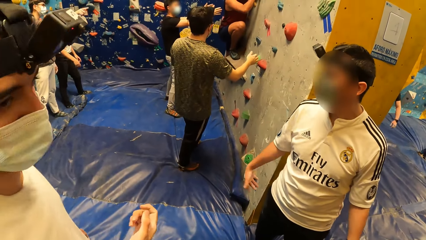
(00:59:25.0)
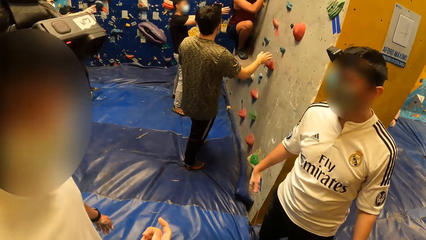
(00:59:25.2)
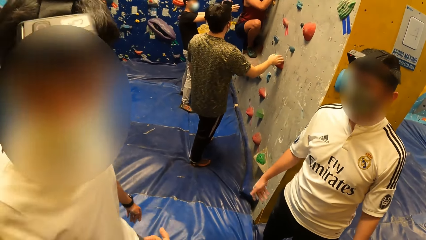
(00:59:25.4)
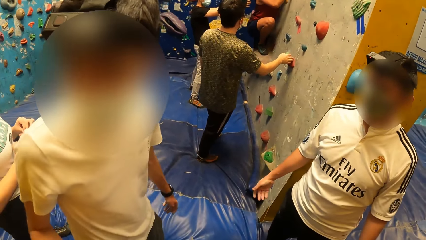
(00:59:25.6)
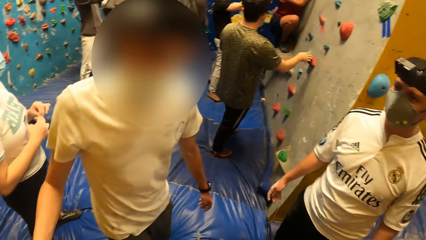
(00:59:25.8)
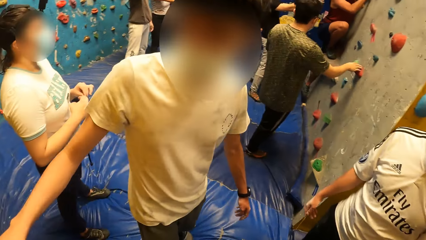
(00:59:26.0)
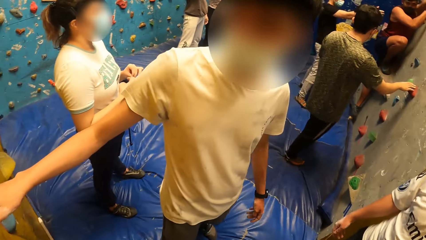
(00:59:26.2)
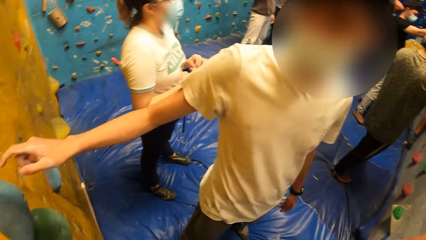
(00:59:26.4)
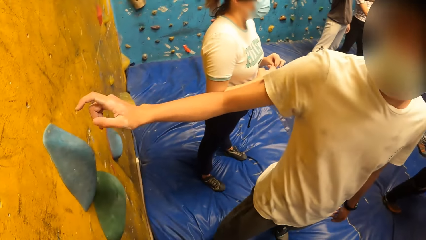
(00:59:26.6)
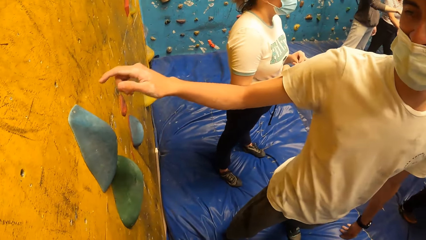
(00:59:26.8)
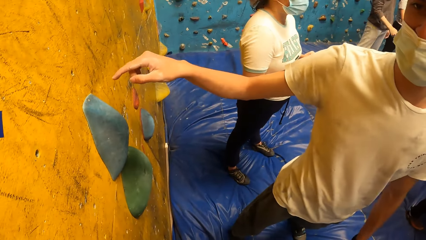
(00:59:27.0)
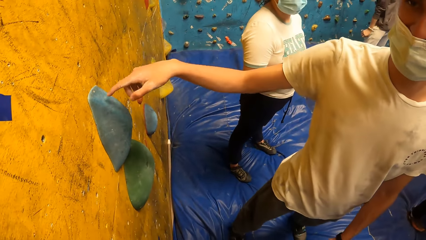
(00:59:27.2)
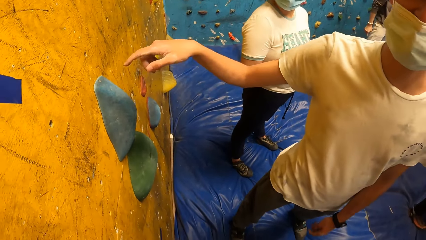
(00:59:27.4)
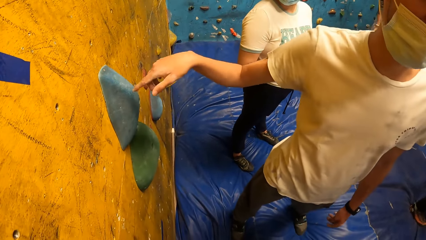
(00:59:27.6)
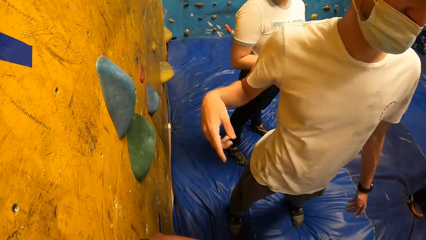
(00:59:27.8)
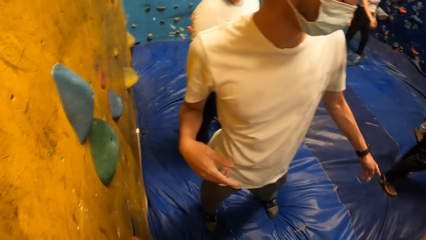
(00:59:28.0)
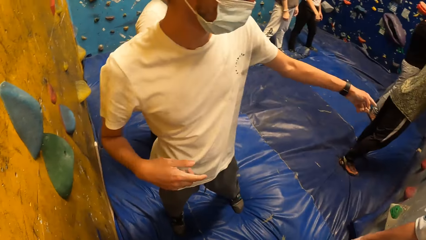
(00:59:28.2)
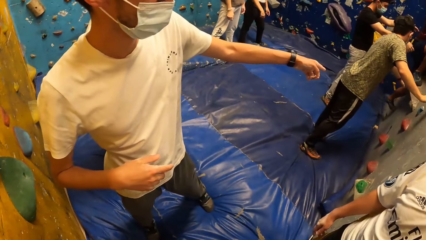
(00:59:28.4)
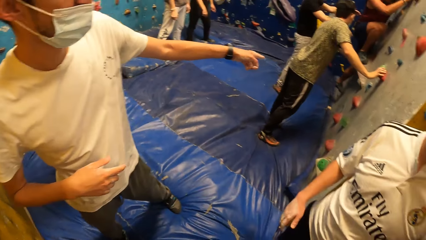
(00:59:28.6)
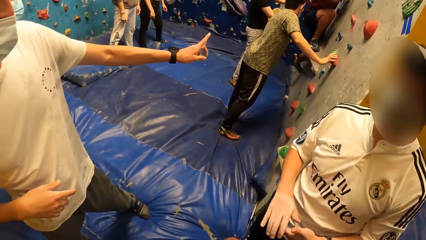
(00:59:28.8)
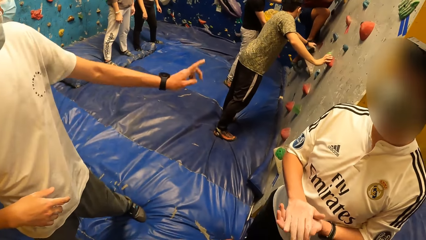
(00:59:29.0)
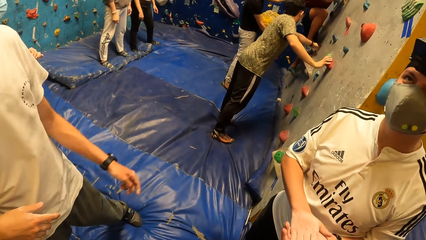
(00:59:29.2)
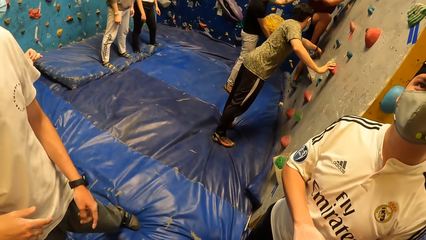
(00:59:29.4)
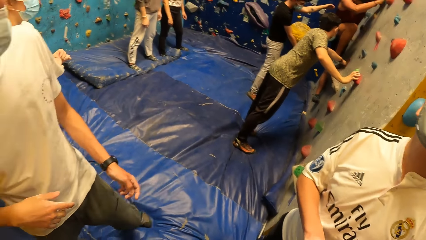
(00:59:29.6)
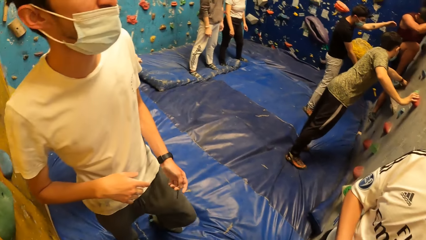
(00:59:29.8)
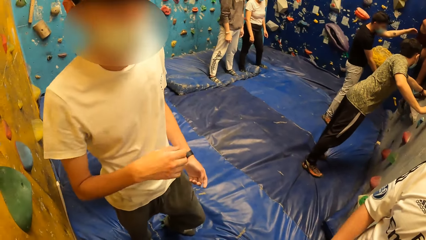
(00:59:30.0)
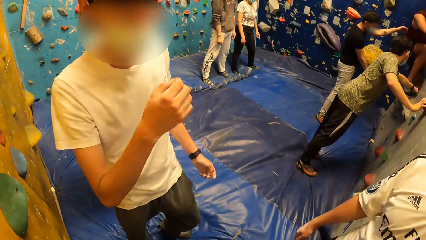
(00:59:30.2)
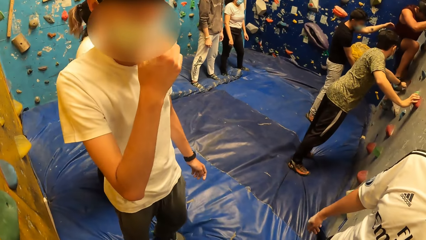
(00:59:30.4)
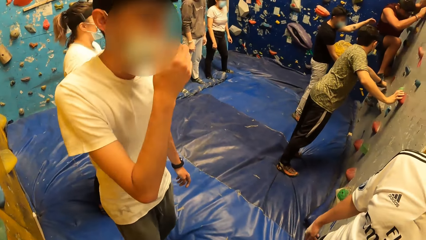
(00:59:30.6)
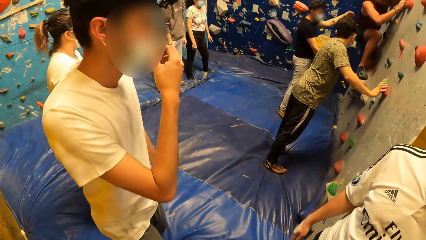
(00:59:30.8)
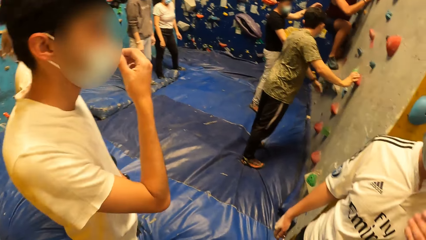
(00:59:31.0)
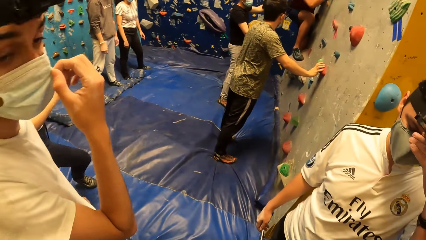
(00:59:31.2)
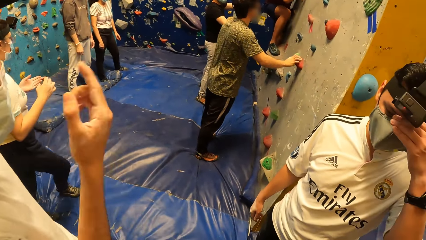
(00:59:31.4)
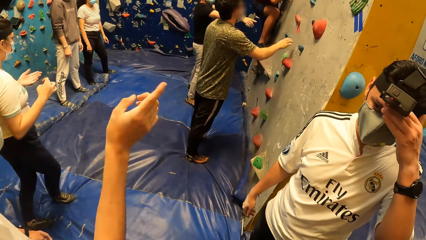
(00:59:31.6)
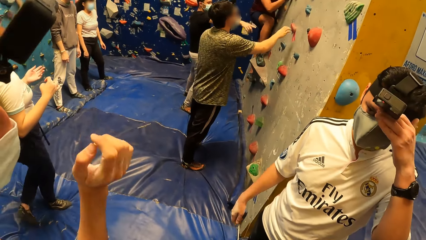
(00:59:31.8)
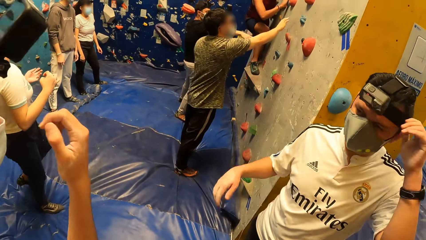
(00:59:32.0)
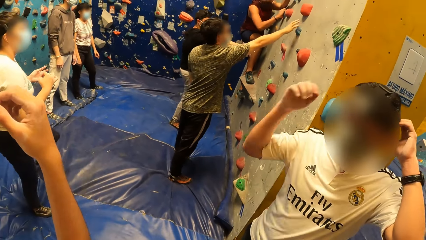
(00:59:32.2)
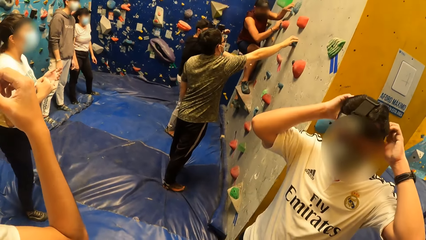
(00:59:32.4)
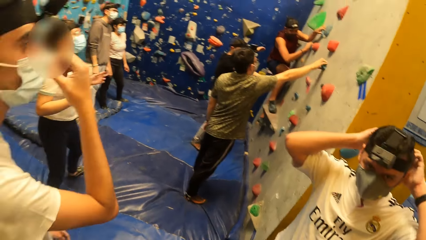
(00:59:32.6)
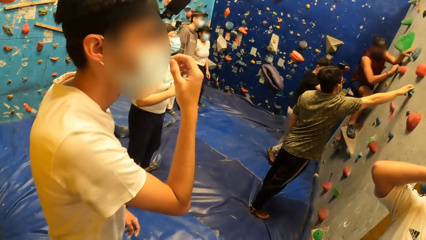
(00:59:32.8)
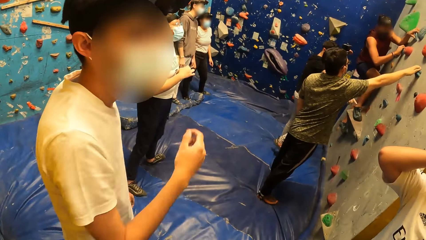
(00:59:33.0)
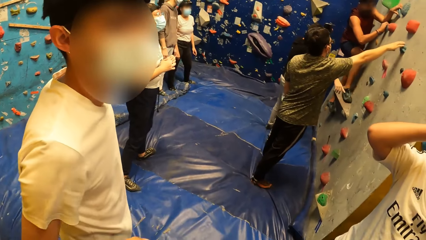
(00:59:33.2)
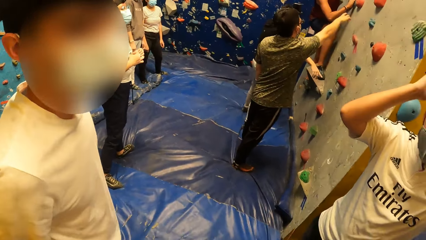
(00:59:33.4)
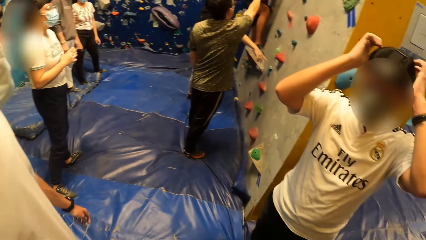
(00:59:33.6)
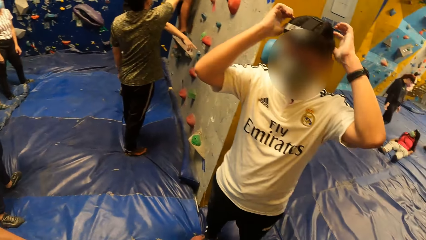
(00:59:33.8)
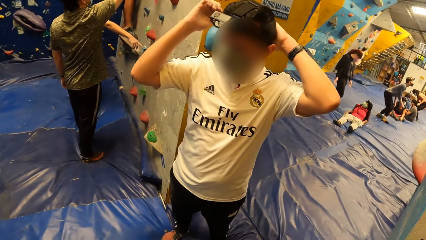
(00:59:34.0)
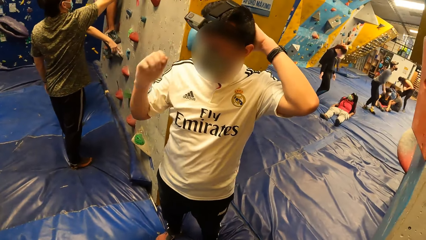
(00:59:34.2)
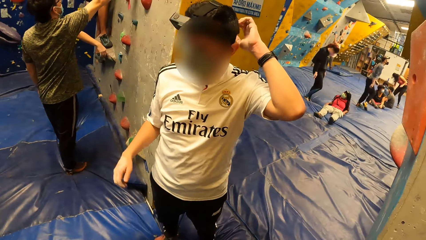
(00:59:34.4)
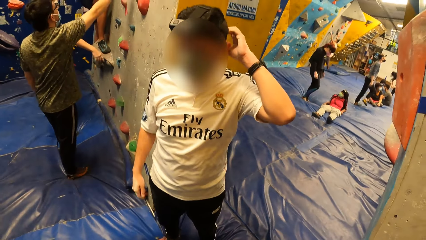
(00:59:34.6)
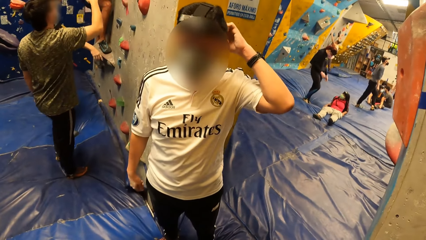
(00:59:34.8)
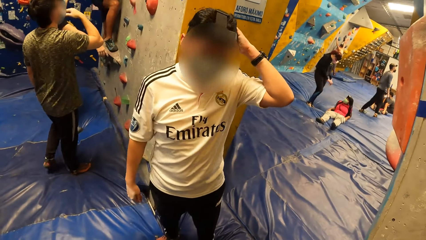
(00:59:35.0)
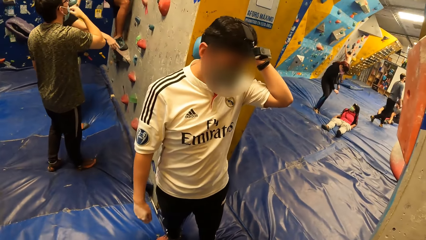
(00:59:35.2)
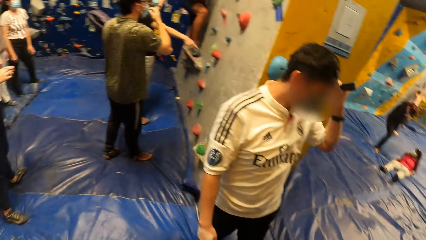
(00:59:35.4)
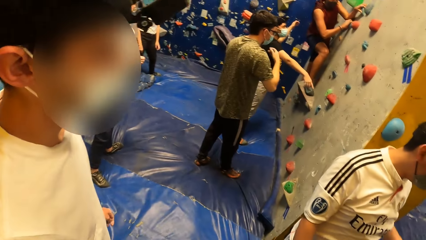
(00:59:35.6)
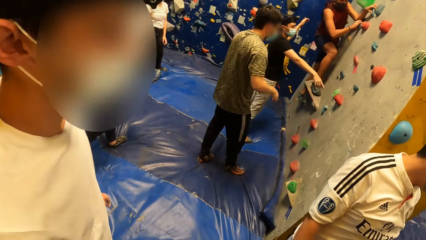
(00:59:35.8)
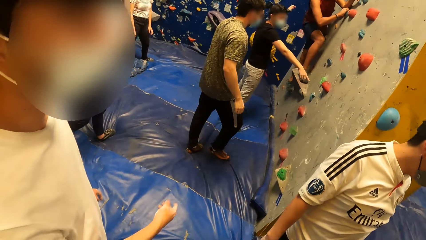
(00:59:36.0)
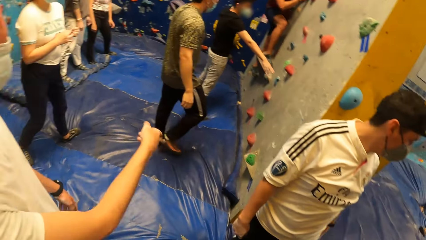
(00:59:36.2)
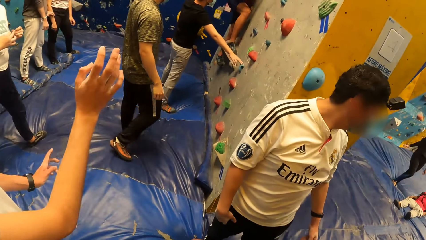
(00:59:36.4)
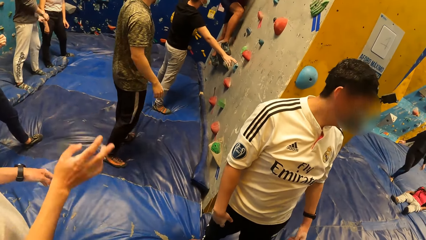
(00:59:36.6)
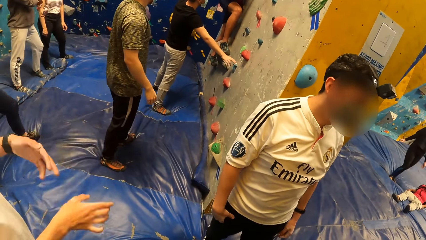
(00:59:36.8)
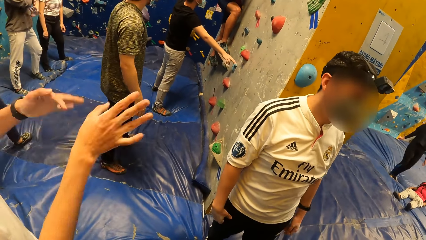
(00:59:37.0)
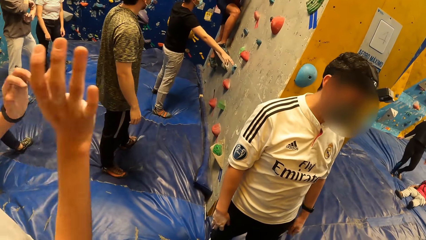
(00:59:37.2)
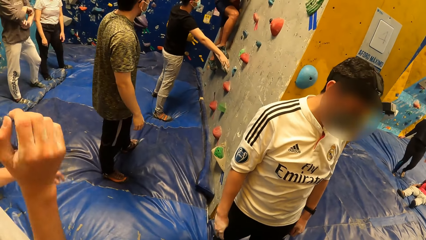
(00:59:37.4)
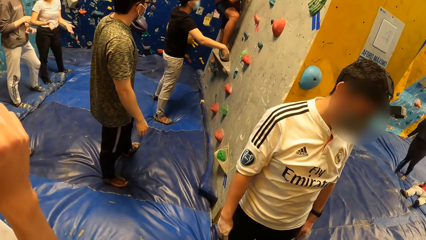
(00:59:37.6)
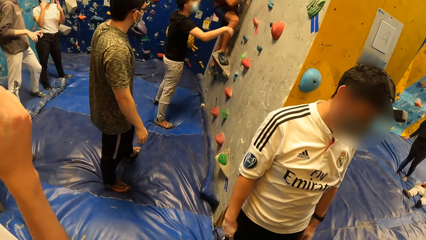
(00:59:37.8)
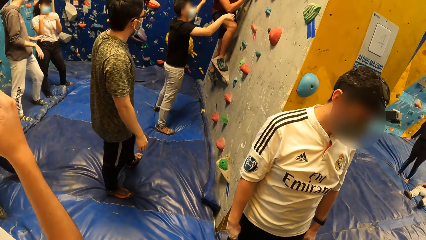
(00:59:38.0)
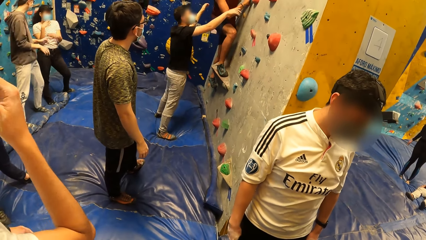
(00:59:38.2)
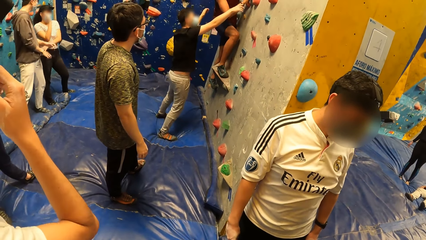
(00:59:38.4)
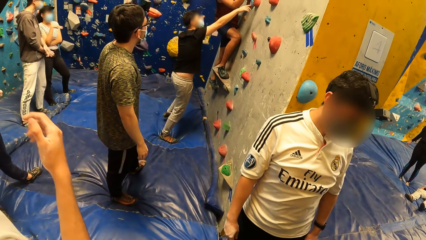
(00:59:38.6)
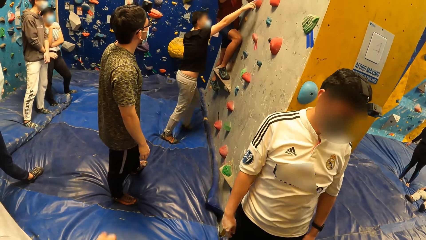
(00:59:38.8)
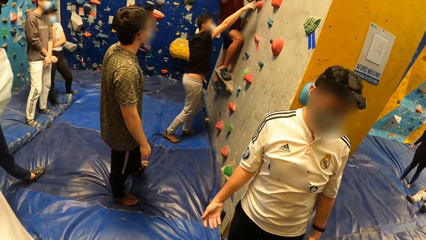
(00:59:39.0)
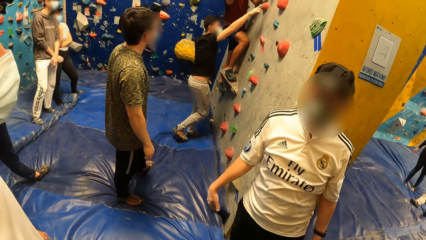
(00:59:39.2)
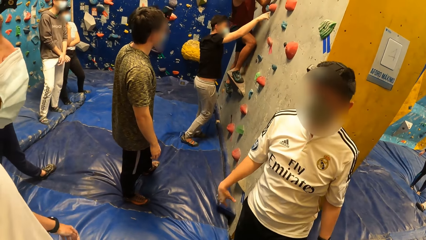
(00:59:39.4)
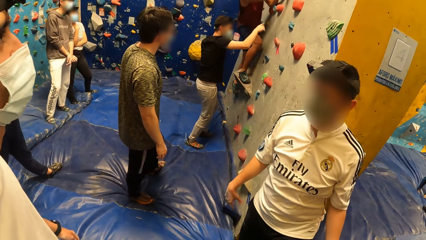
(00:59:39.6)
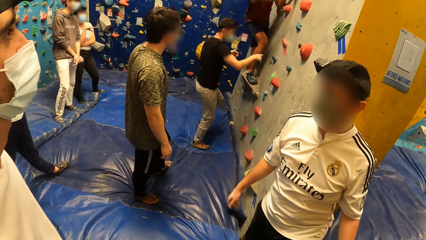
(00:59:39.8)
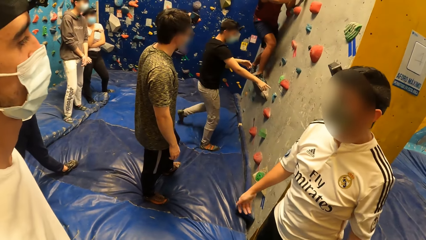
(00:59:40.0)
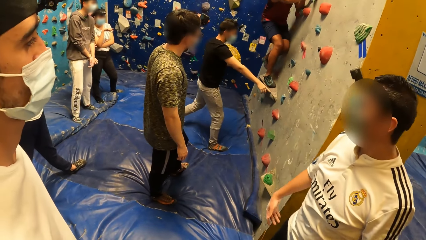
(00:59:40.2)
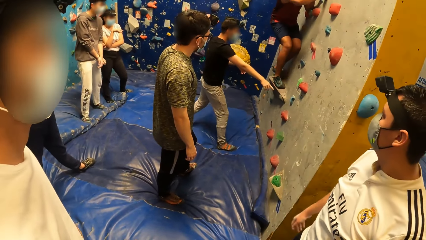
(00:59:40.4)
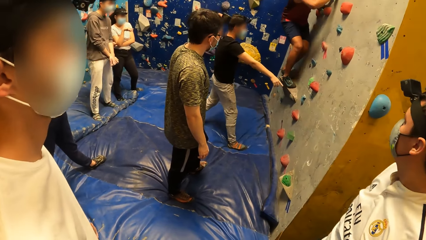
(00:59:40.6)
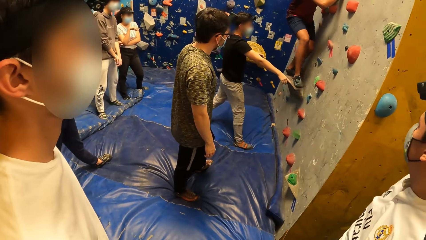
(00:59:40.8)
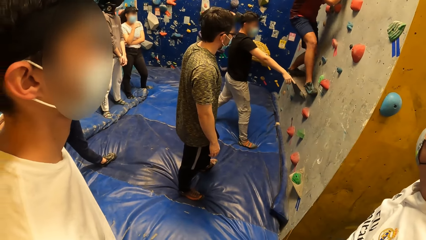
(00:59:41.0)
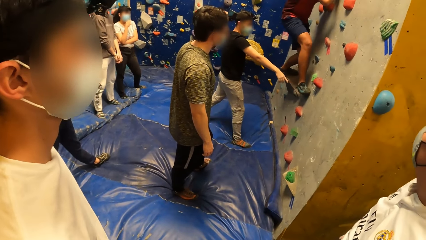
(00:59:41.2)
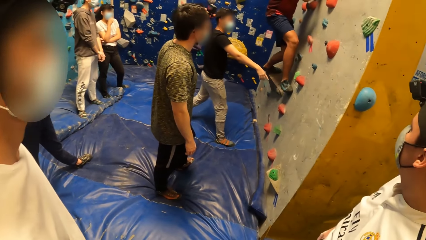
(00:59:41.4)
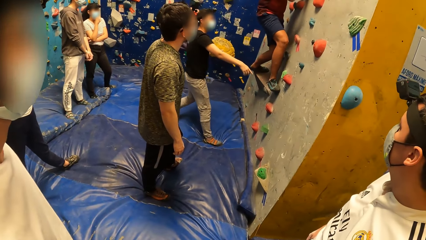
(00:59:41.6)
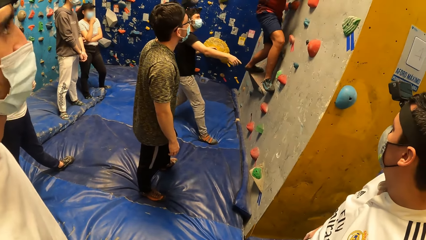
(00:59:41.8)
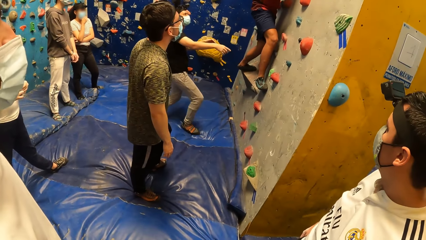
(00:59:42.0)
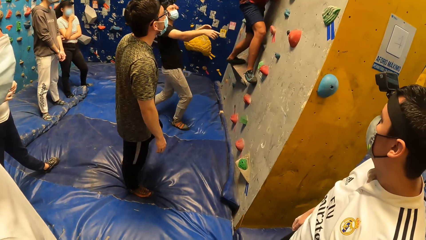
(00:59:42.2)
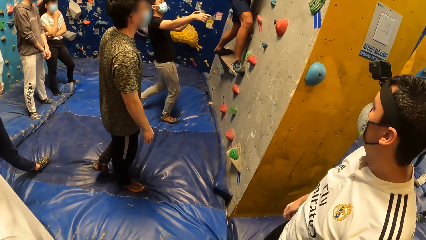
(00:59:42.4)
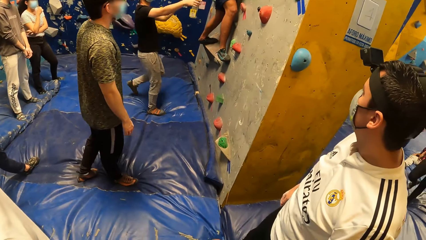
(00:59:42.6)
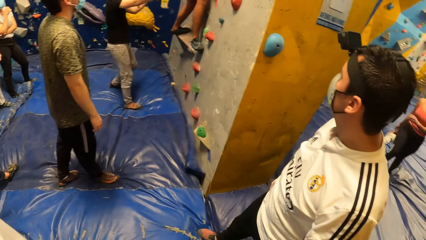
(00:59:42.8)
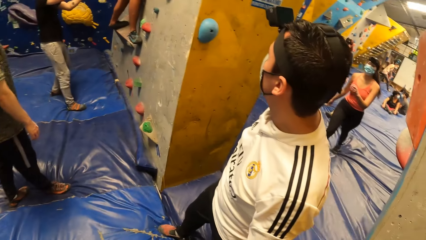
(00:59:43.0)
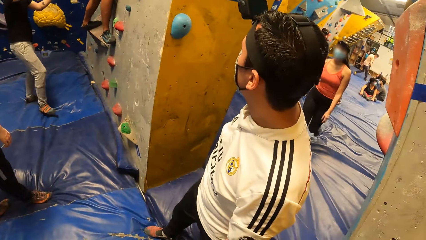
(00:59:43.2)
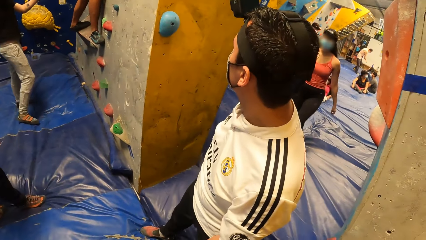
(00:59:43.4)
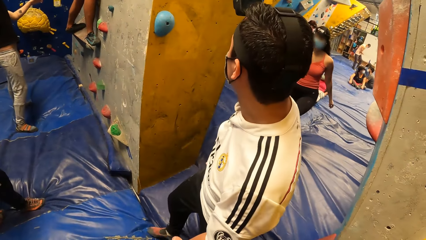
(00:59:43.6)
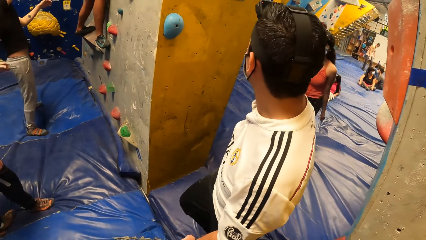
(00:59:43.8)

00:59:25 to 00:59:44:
A man looks around the room. Another man talks to a third man. The second man taps a hand hold on a wall with his right hand. A fourth man places his right hand on a hand hold on the wall. The second man adjusts his nose mask with his right hand. The first man rubs his head with his left hand. The fourth man places his right hand on a hand hold on the wall. The first man adjusts the head gear on his head with both hands. The first man looks at the third man. The second man talks to the third man. The first man looks around the room. The second man talks to the third man. A fifth man touches a hand hold on the wall with his right hand. The camera wearer looks around the room.
